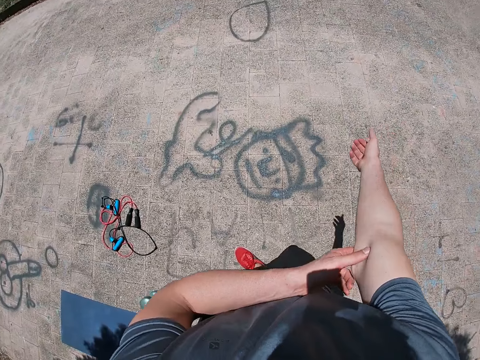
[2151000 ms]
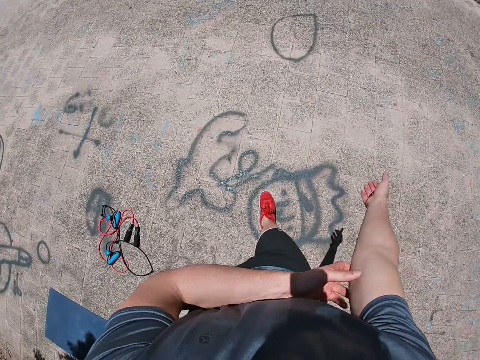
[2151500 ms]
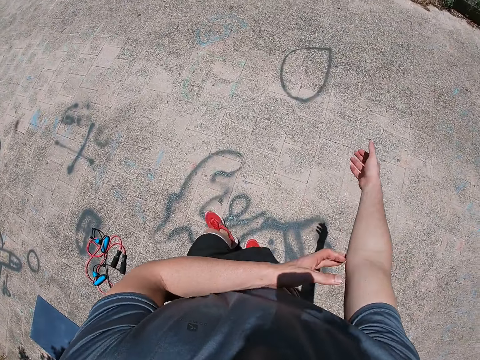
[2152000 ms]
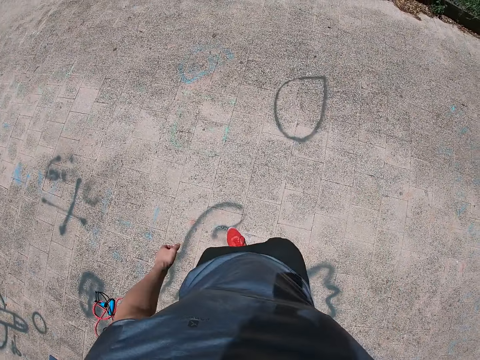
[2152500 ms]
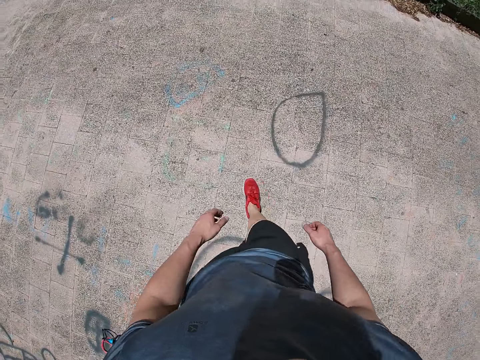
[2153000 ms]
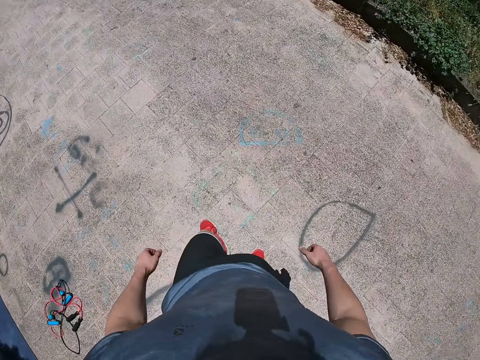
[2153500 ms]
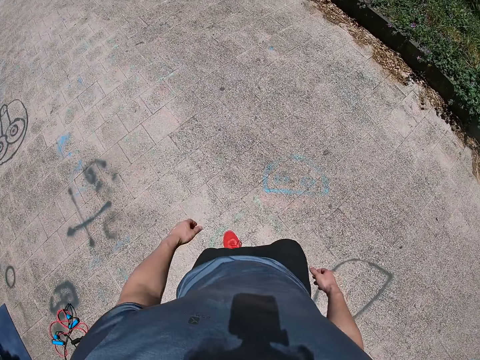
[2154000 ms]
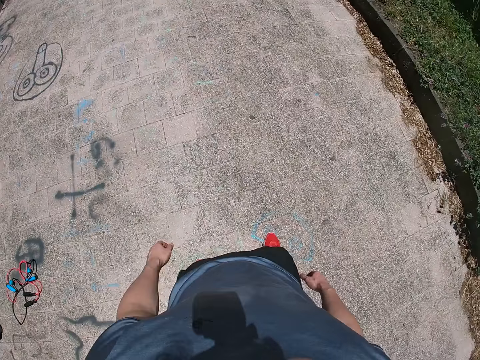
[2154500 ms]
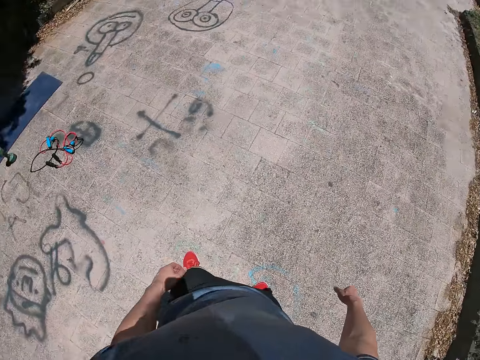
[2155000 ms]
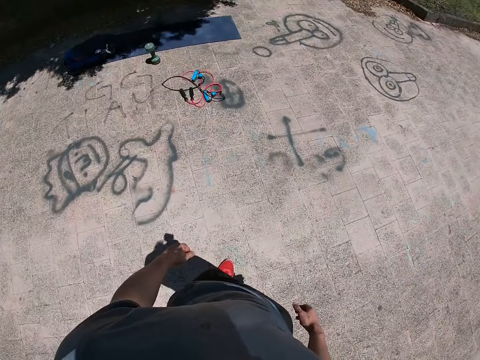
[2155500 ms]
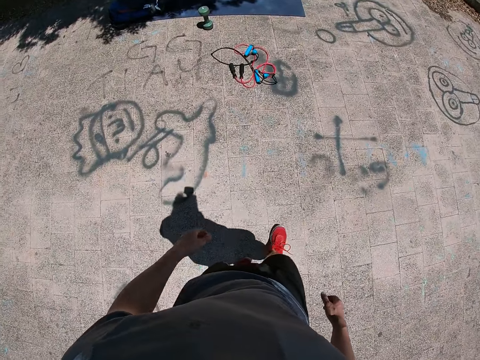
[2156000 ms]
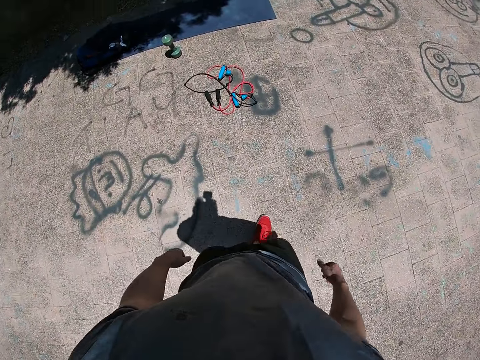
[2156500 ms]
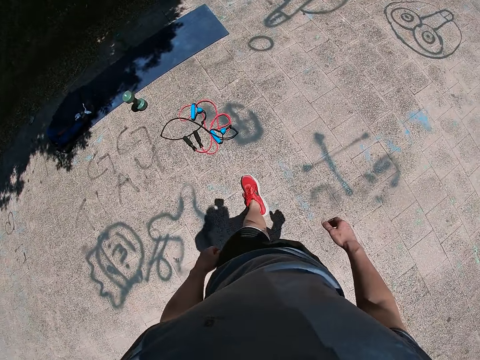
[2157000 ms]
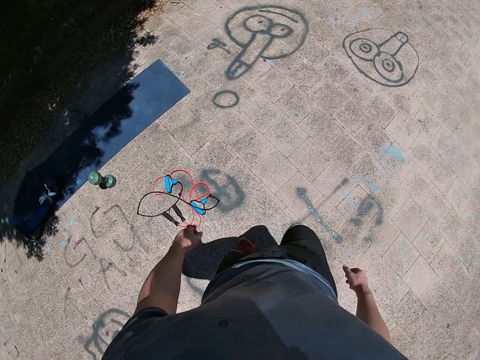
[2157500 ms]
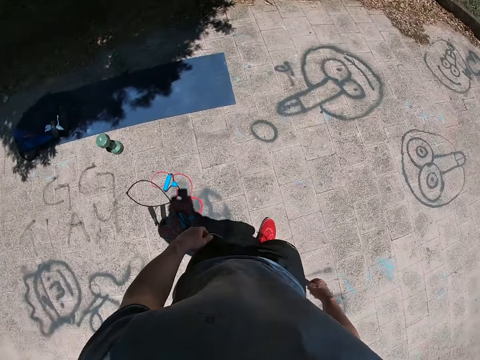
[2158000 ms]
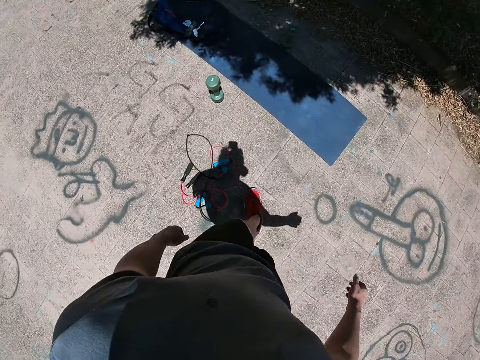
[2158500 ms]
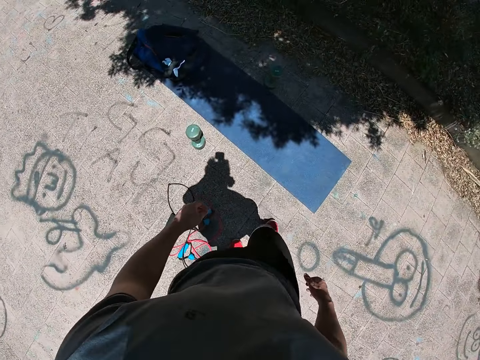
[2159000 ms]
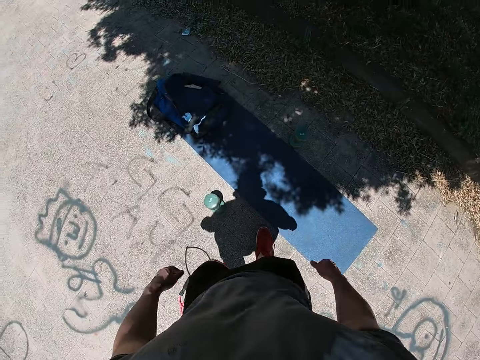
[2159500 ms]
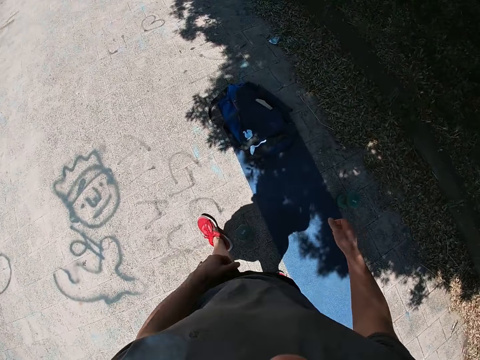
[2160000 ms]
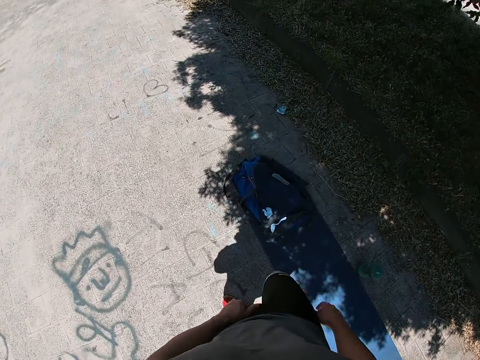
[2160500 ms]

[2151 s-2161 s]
The camera wearer walks back.

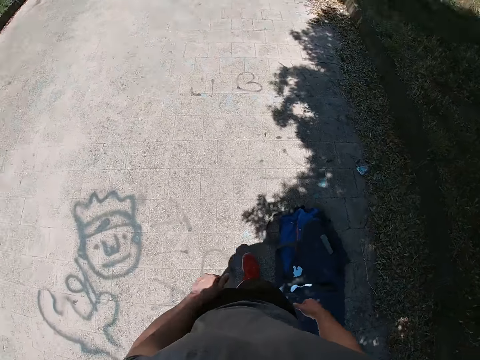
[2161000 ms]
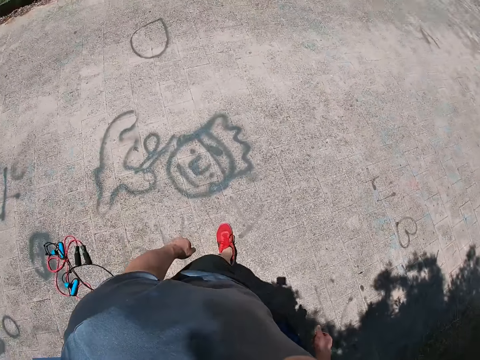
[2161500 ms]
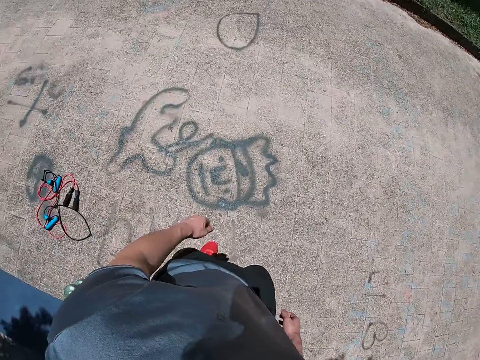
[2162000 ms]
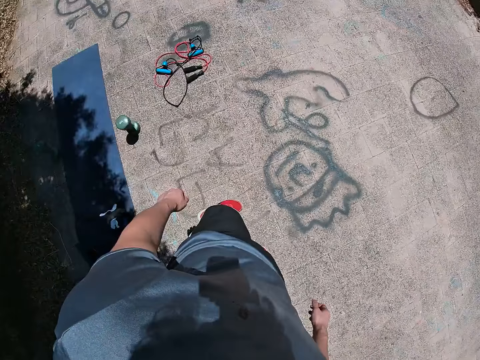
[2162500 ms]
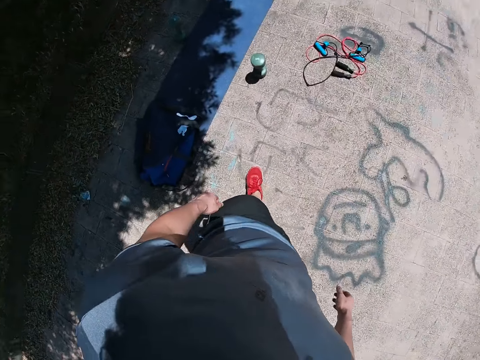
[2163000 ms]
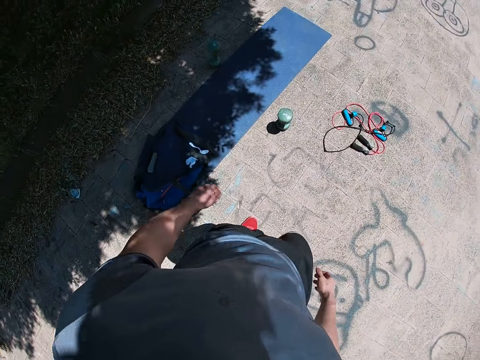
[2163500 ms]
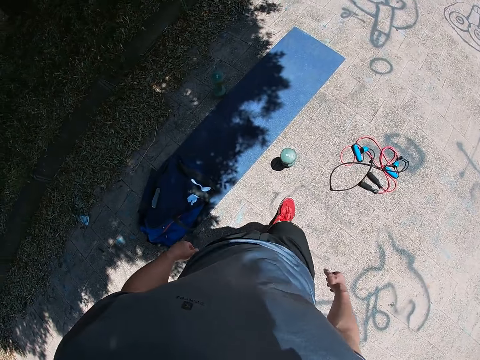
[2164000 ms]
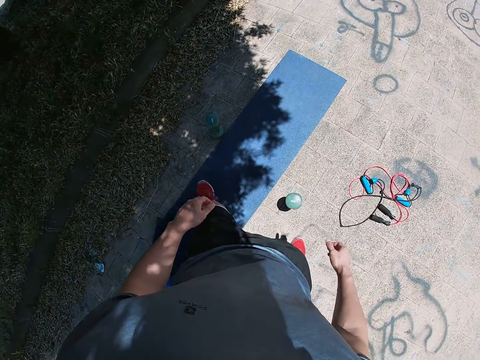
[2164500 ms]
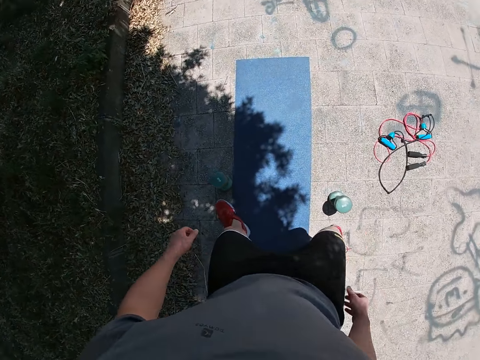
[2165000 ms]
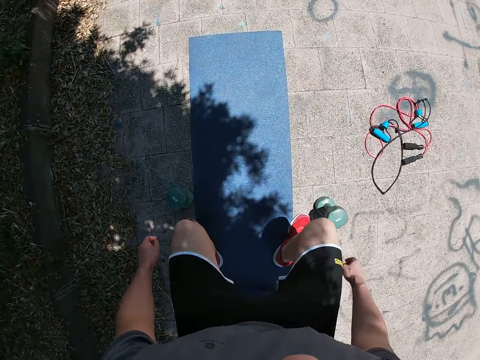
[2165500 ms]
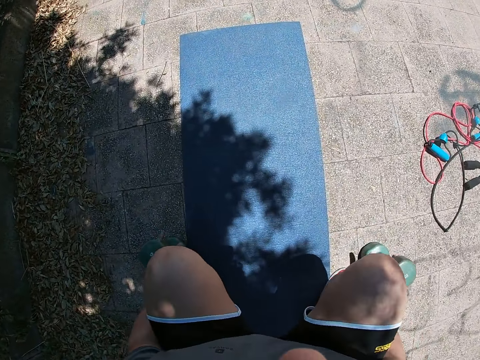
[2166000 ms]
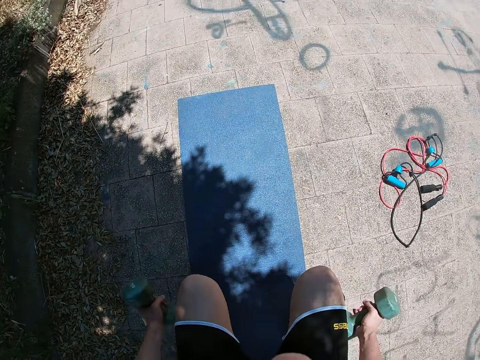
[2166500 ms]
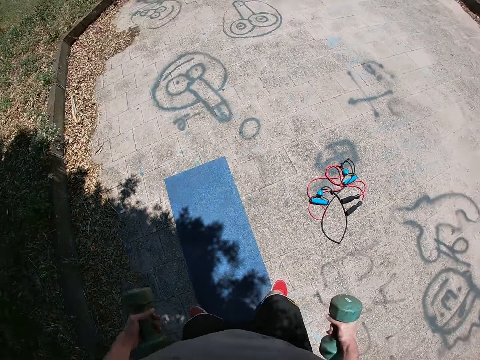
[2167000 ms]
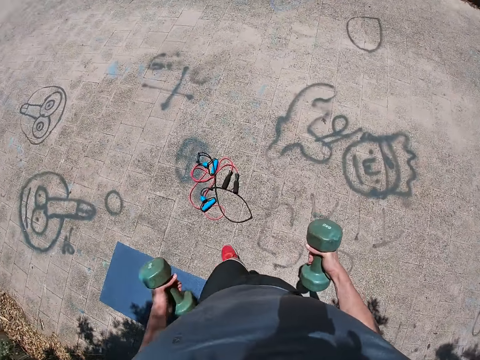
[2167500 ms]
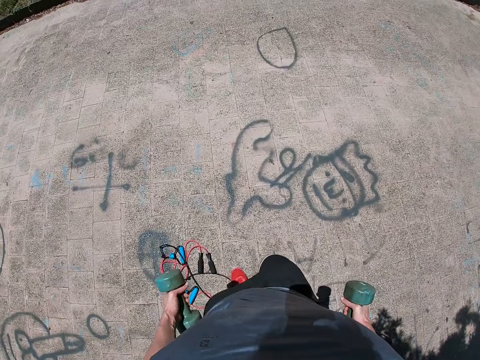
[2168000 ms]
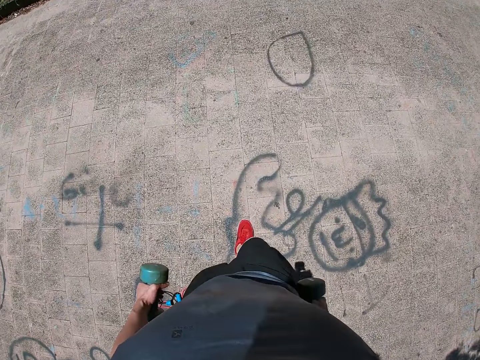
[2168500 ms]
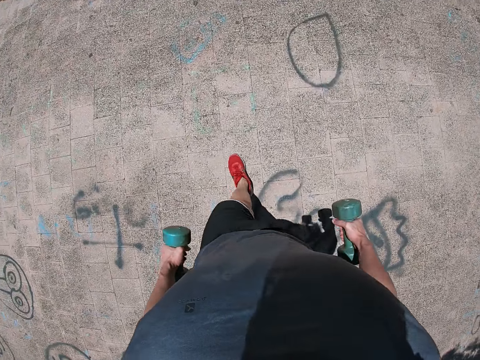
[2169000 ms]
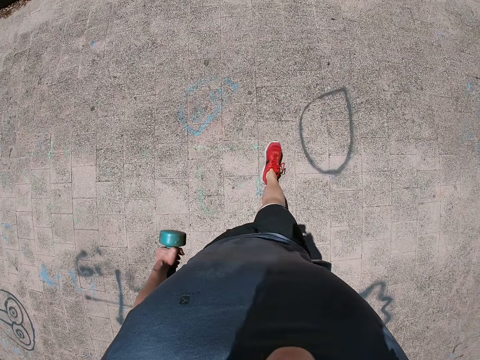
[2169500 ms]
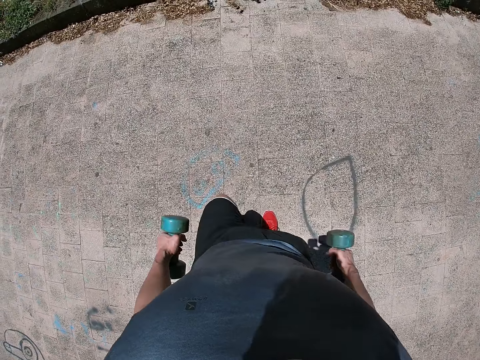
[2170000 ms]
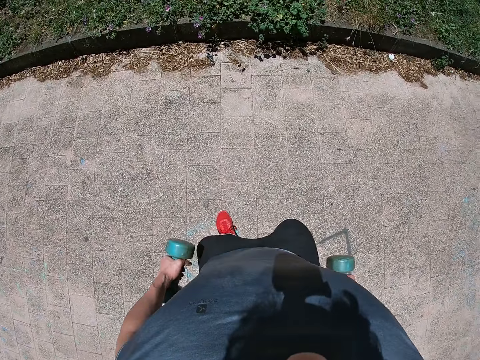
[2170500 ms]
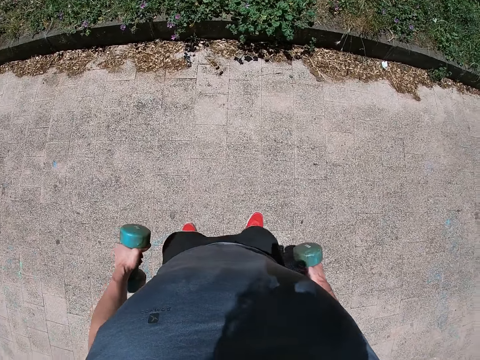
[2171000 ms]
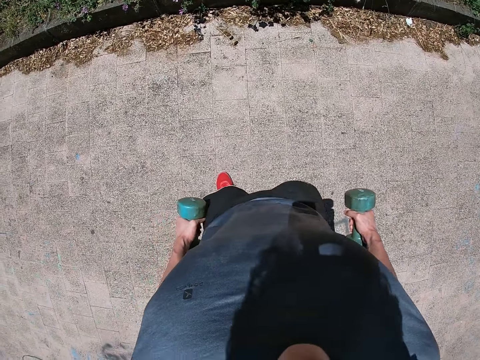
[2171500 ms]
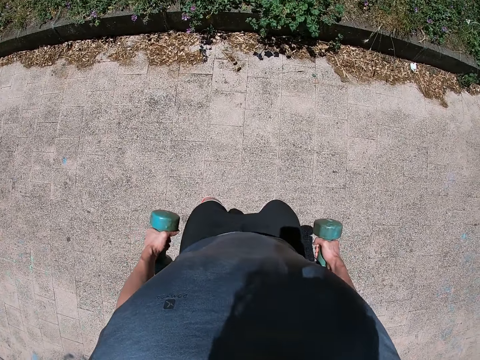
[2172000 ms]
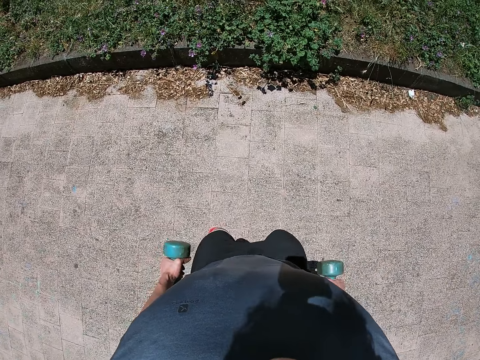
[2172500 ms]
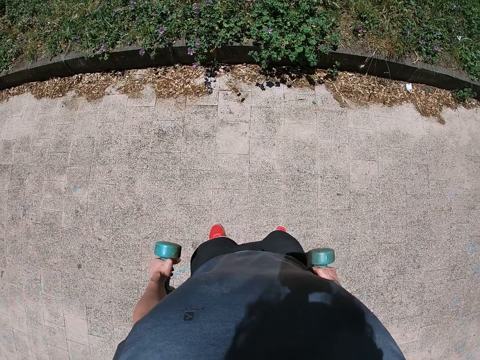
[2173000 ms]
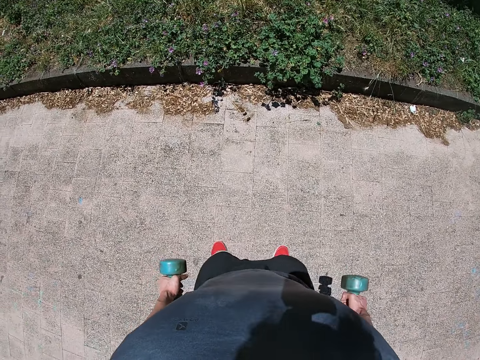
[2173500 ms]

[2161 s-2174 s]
The camera wearer picks up the dumbbells from the ground. He squats. He stands up straight. He walks around. He bends both knees slightly. He stops. He bends his left knee slightly.

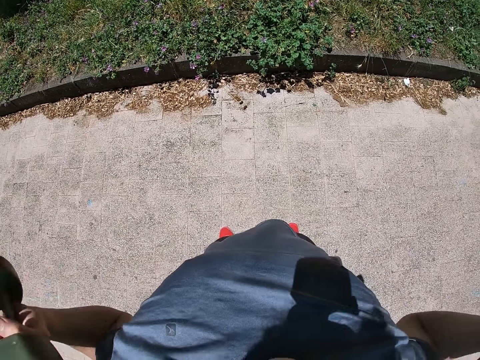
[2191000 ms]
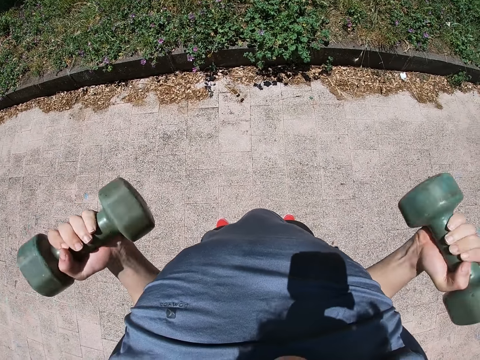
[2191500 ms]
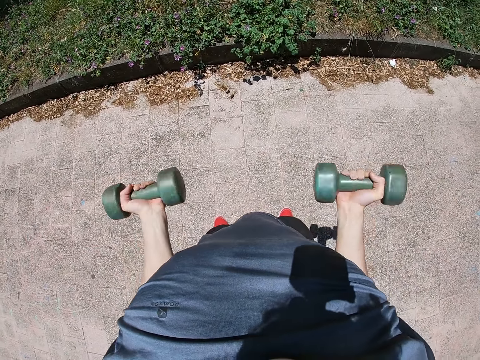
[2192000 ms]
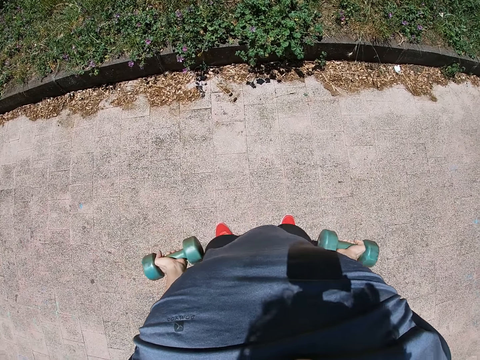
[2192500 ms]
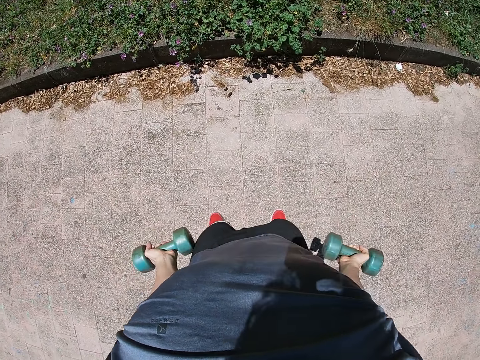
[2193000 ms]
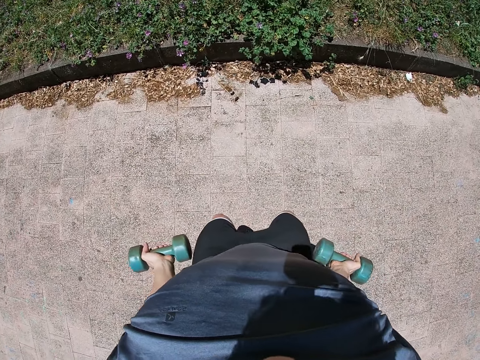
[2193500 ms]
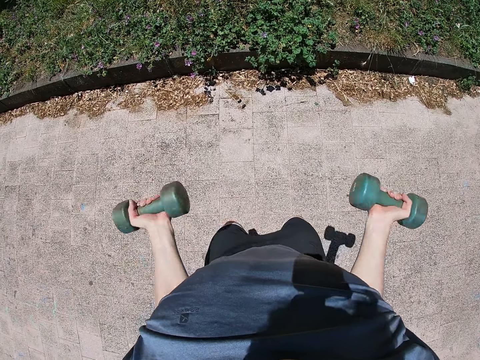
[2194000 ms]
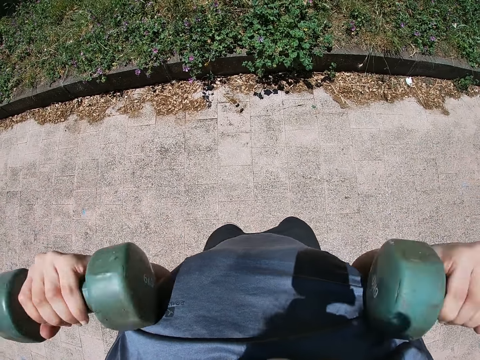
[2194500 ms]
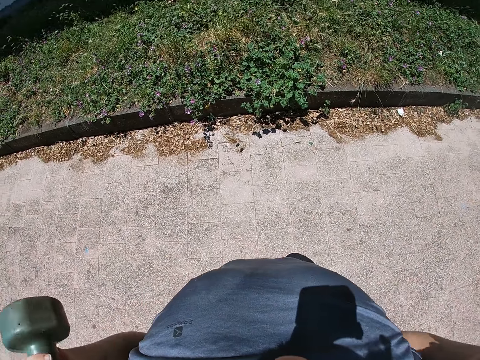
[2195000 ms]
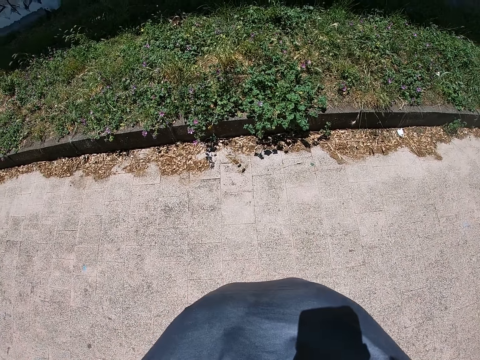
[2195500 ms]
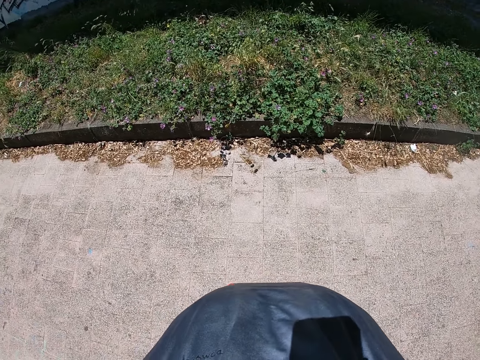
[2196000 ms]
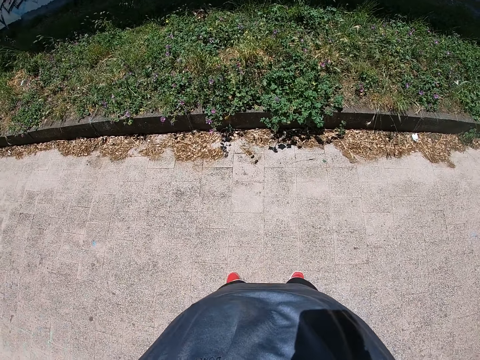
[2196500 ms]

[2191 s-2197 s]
The camera wearer lowers the dumbbells with both hands. He lifts the dumbbells towards his chest with both hands. He stretches both hands sideways with the dumbbells in them.
